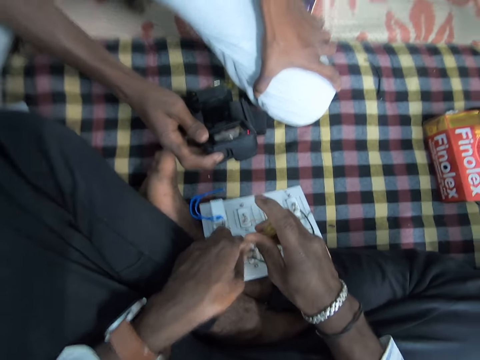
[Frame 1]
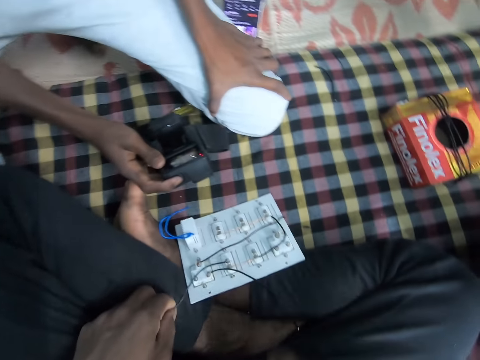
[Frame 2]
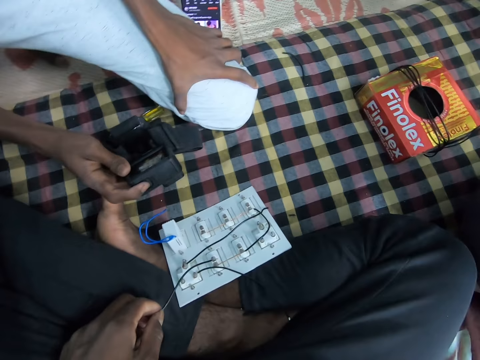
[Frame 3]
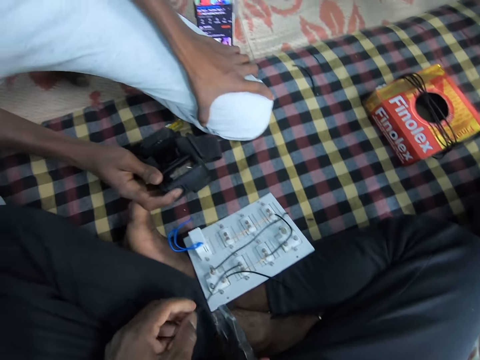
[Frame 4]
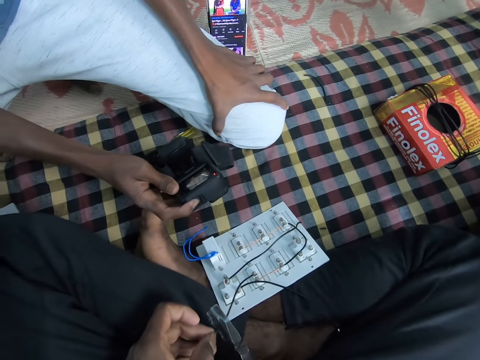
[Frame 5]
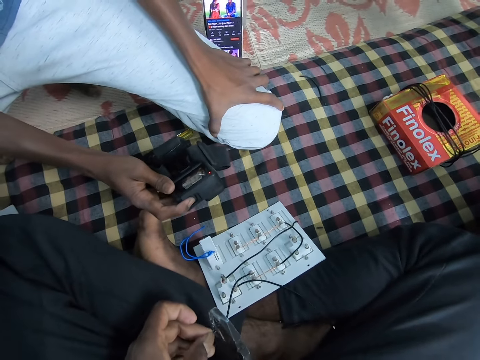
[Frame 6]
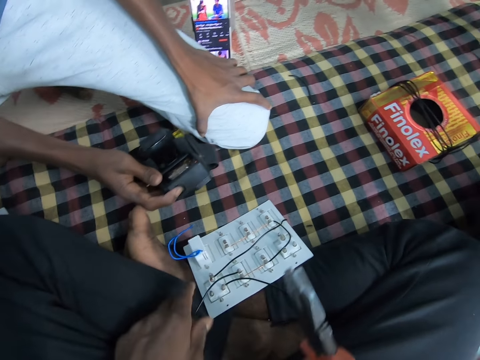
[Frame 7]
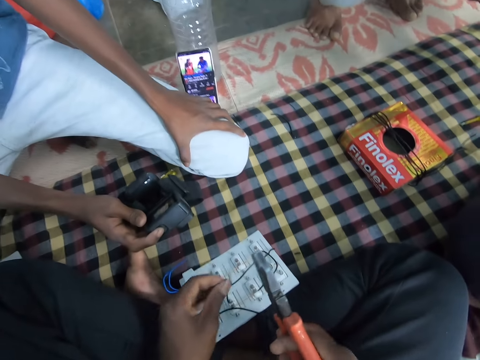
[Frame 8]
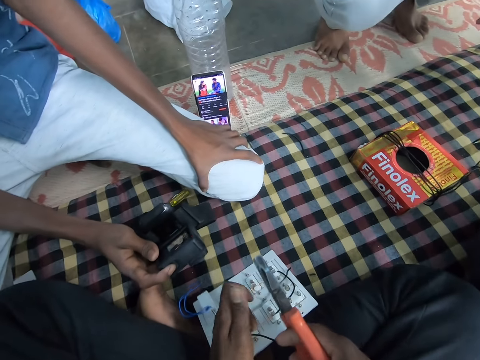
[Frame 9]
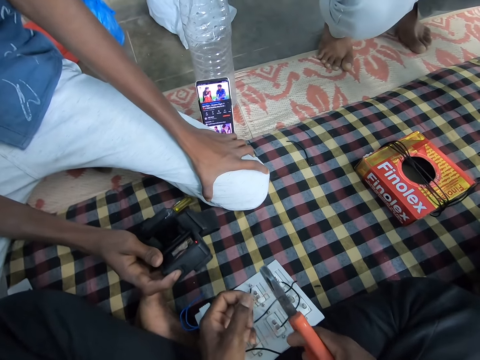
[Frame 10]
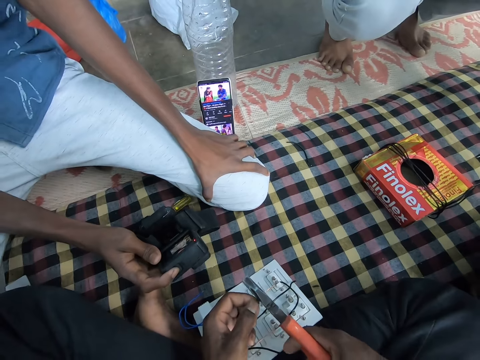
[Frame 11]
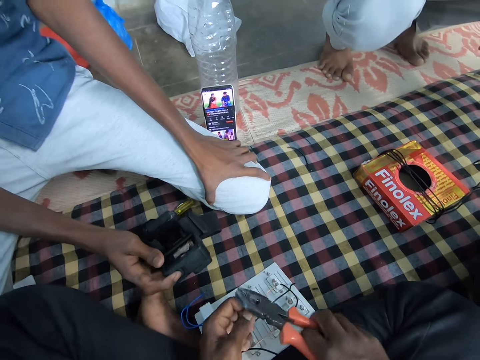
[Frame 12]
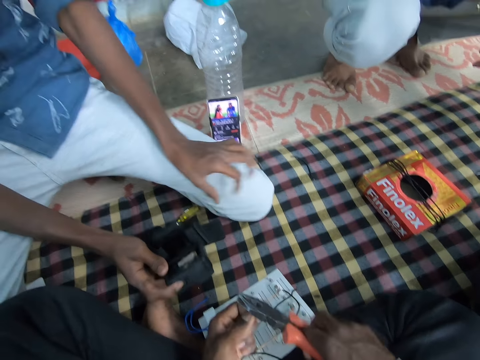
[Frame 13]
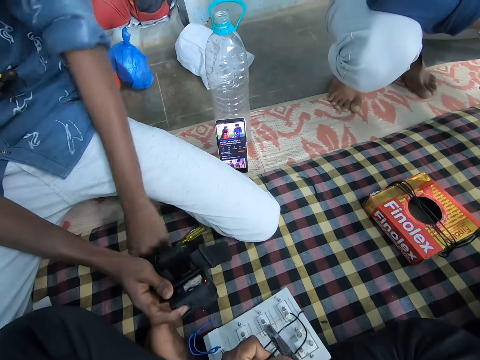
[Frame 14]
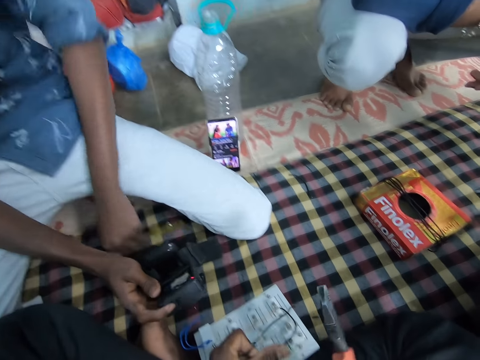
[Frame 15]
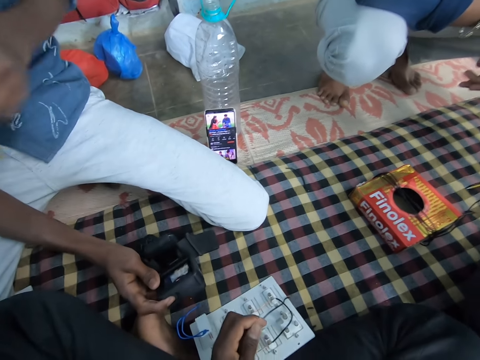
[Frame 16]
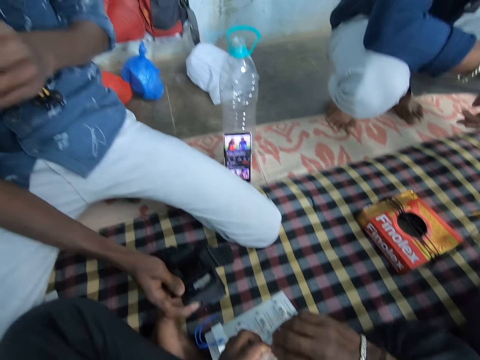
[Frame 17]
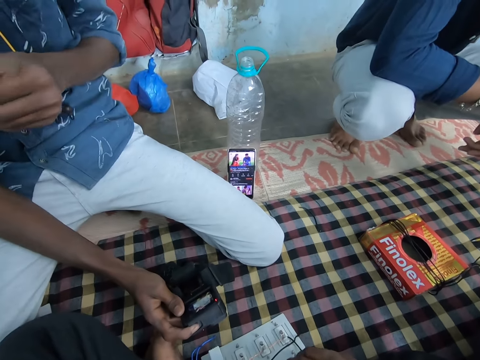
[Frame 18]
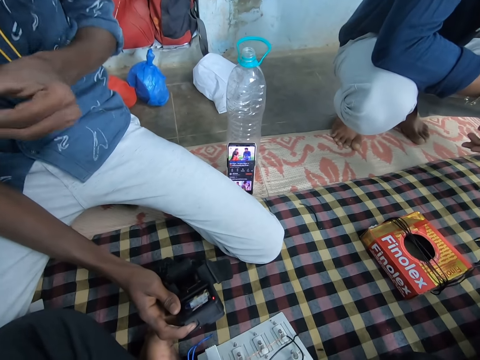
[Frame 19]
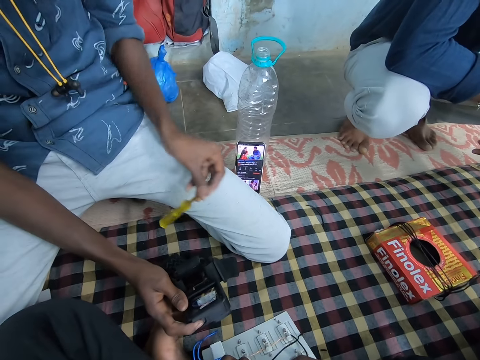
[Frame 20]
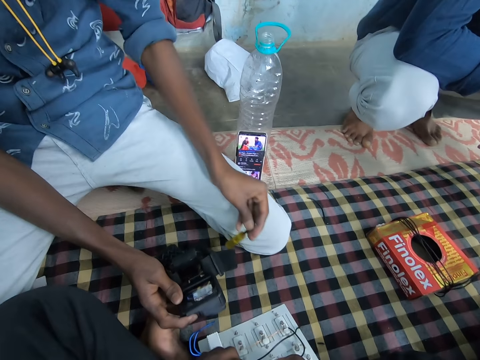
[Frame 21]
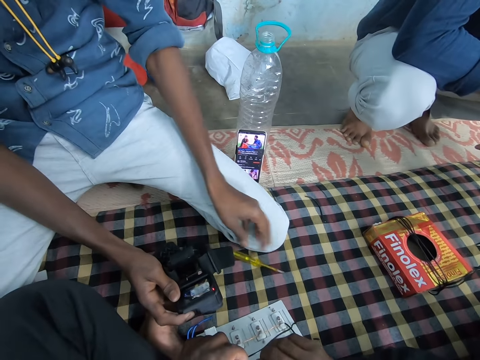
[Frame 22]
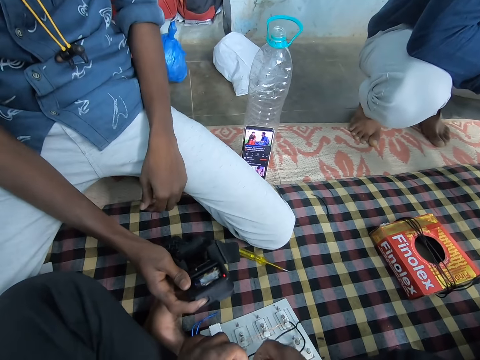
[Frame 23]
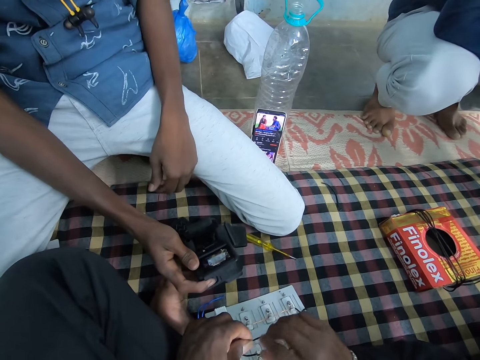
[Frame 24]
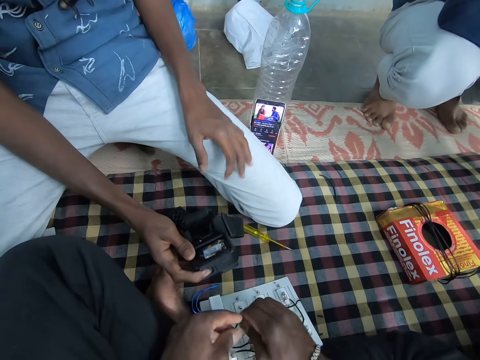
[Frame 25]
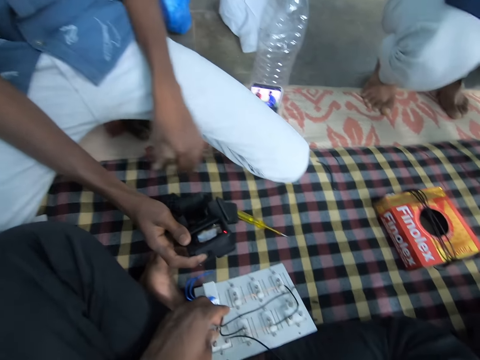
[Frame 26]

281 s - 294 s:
The camera wearer cuts the wire in his left hand with the plier in his right hand. He removes a wire conductor with the pliers. A man picks a screwdriver from the bed with his left hand. The camera wearer drops the plier on his lap with his right hand. He cuts the wire in his left hand with his right hand. He twists the wire with his hands. The man drops the screwdriver in his left hand on the bed.

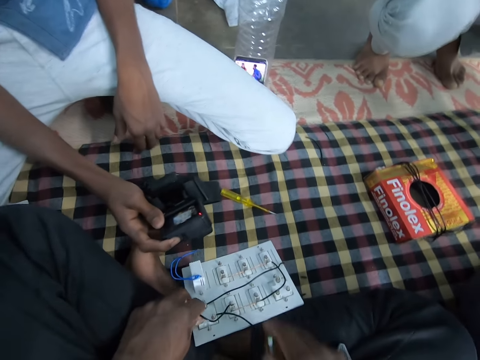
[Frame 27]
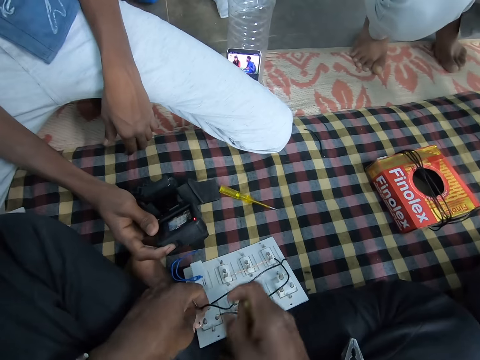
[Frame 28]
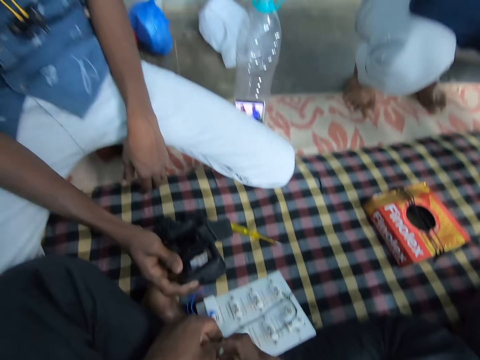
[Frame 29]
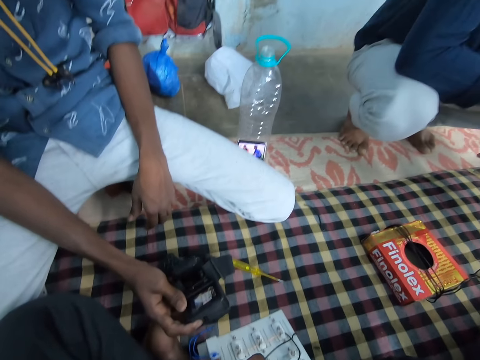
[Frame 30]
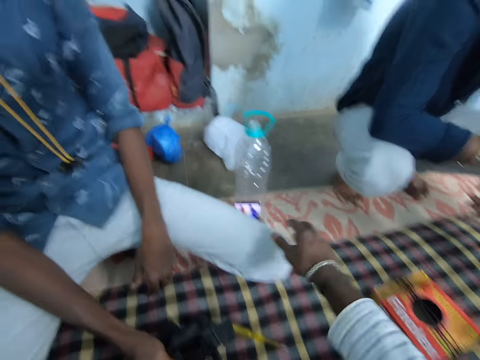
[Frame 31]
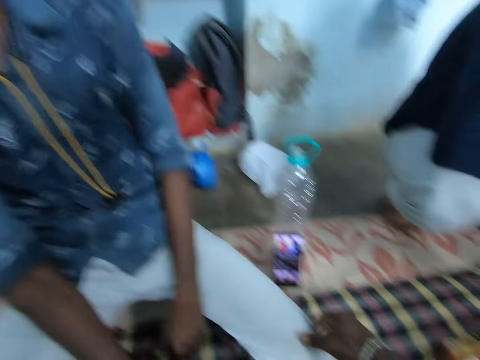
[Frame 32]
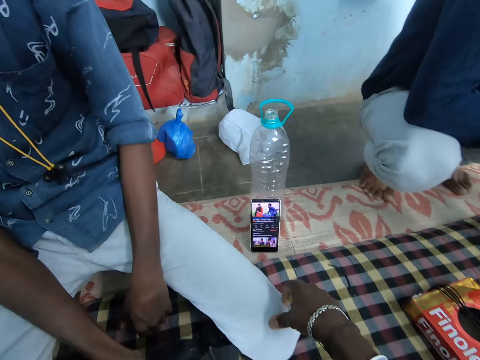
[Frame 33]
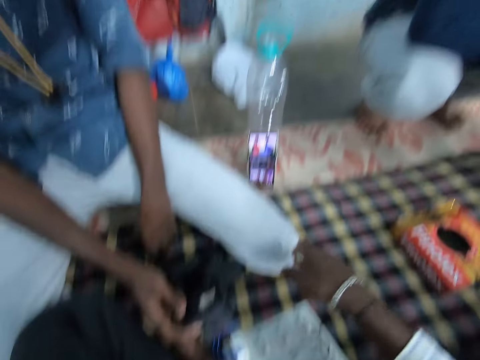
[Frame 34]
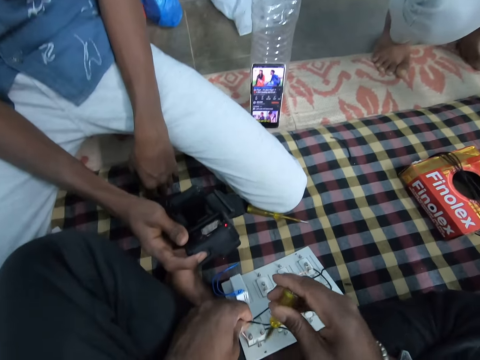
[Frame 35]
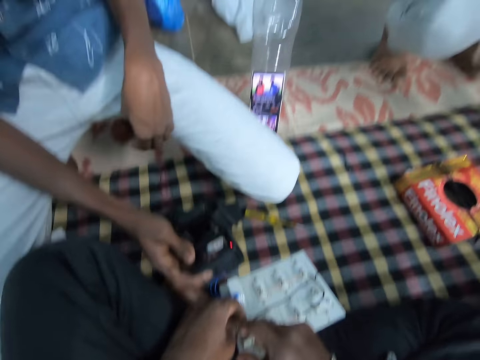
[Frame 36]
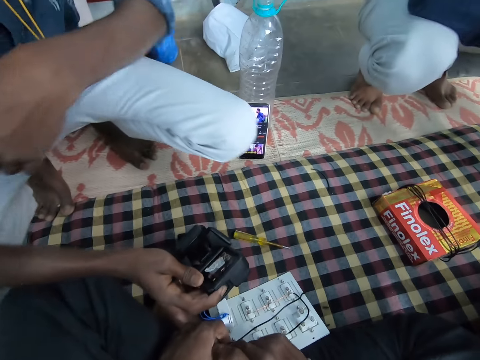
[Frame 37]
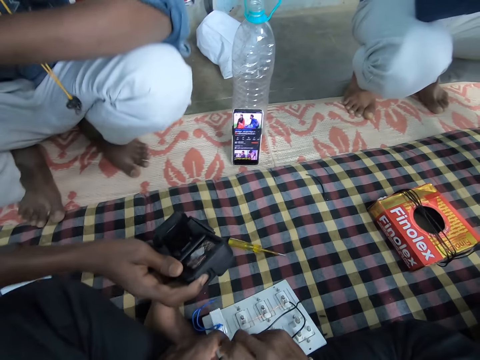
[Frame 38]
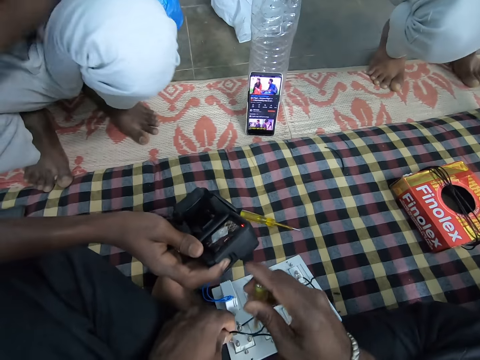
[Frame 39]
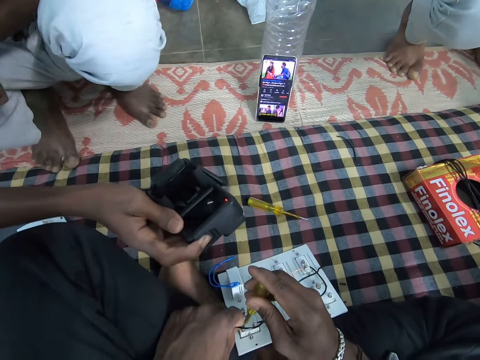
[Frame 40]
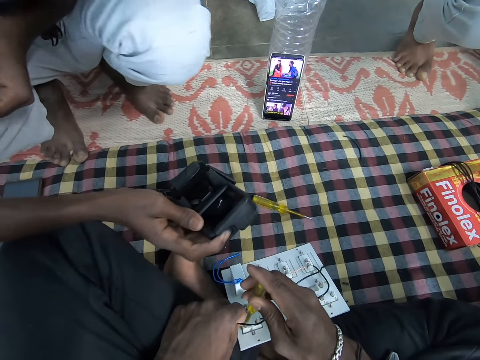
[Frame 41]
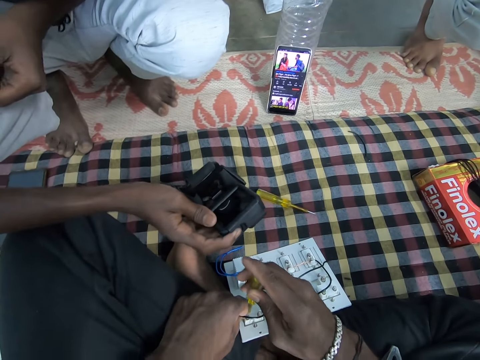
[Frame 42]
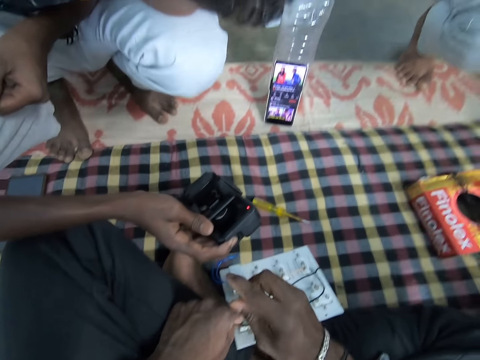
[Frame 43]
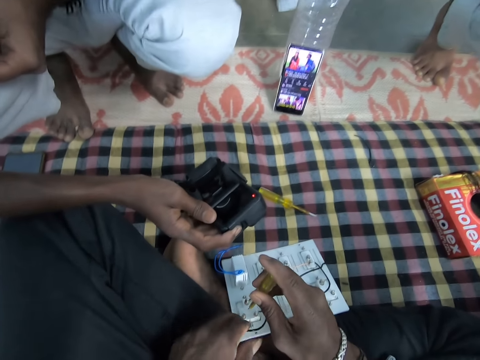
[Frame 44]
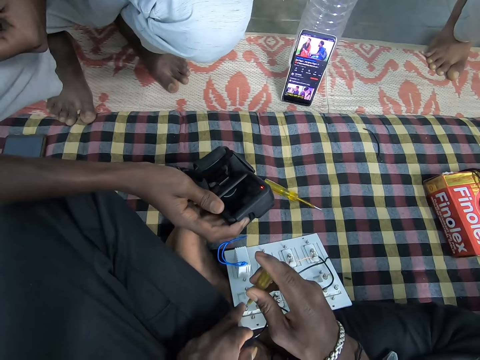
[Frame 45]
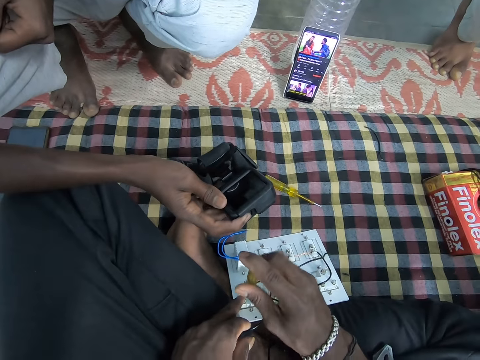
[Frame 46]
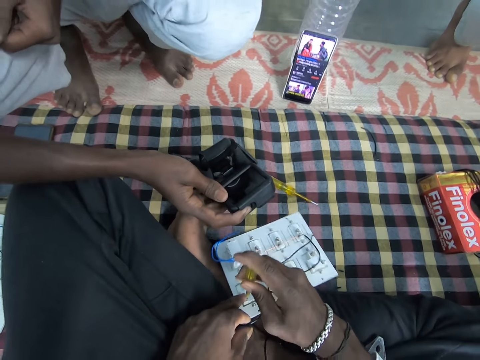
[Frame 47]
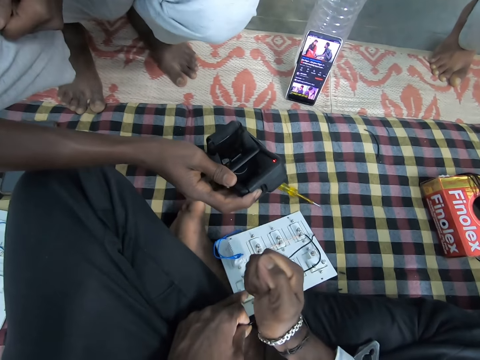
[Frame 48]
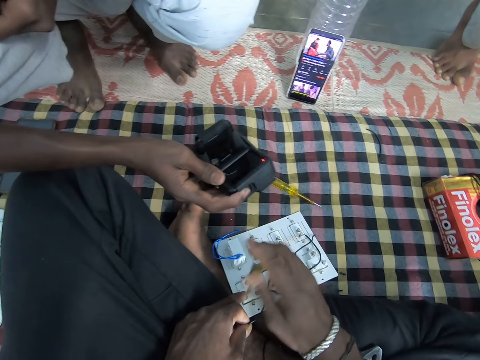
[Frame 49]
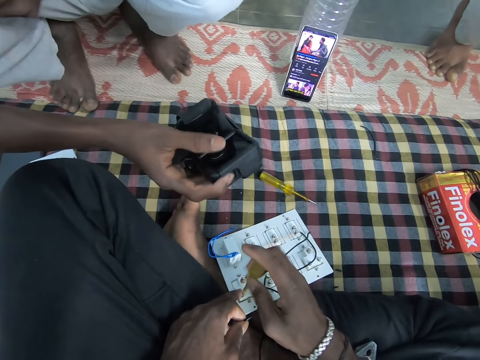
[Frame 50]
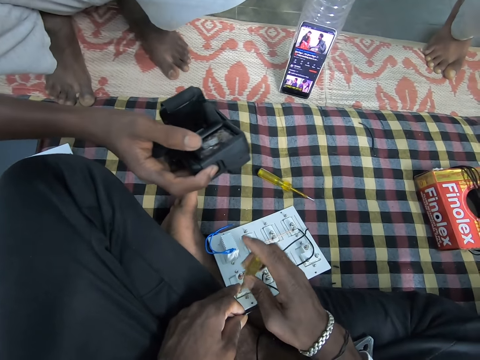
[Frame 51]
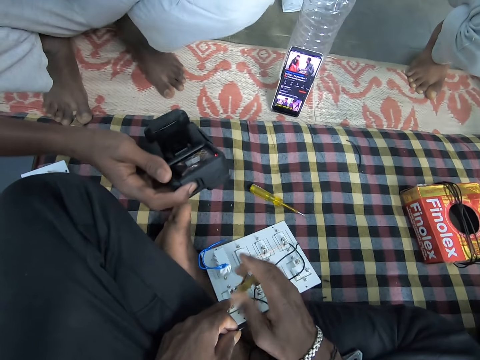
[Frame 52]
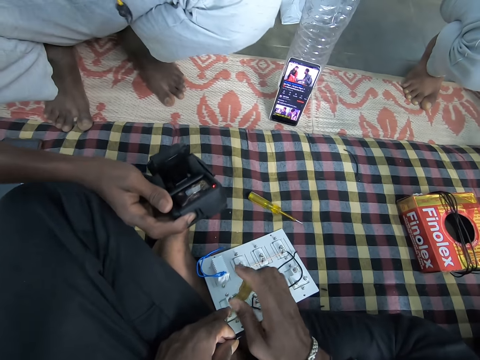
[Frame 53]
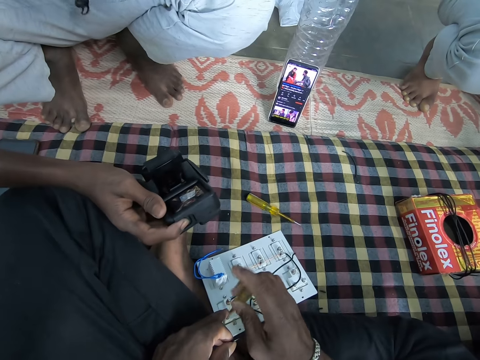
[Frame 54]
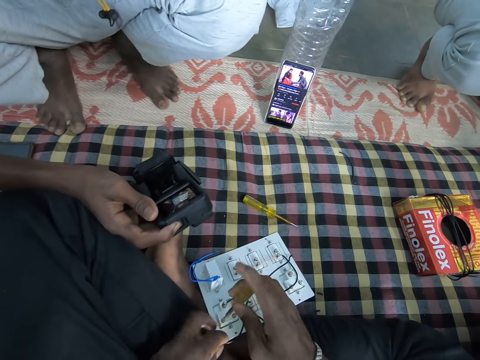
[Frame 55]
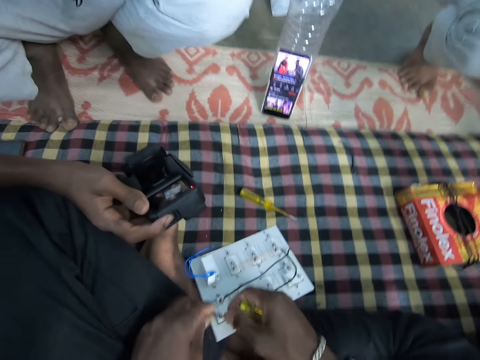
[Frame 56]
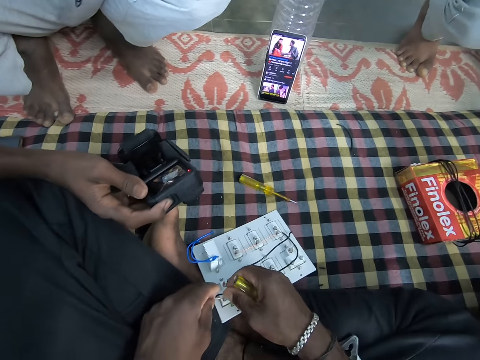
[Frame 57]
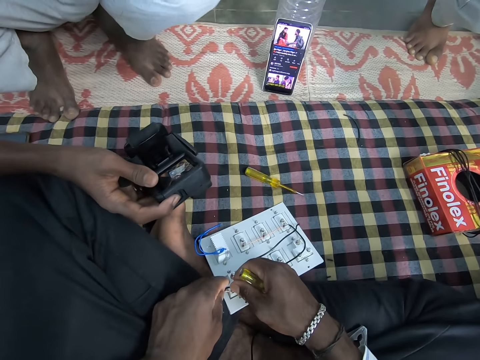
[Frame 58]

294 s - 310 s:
The camera wearer picks the screwdriver from his lap with his right hand. He holds the wire with both hands. He holds the wire with his left hand. He moves the leg of the man with his right hand. He holds the wire with both hands. He unscrews a bolt on the electric circuit board with the screwdriver in his right hand. He screws in the wire to a mother board. He places his left hand on the electric circuit board. He screws out a screw with the screwdriver. He holds the wire with both hands.
